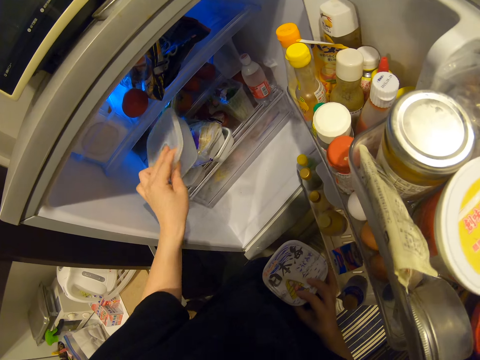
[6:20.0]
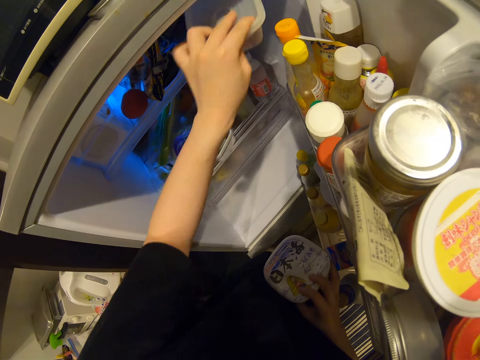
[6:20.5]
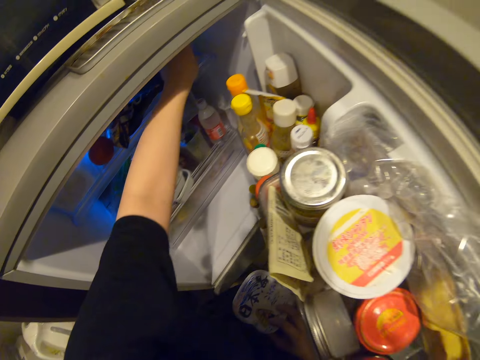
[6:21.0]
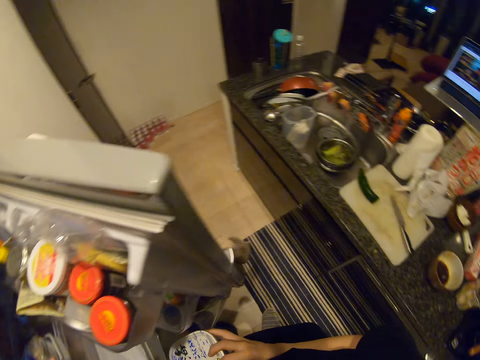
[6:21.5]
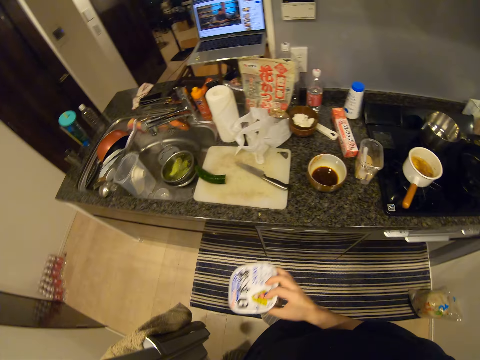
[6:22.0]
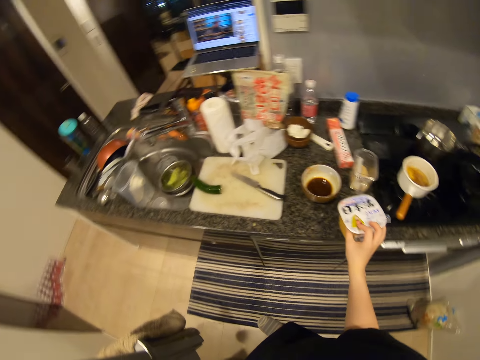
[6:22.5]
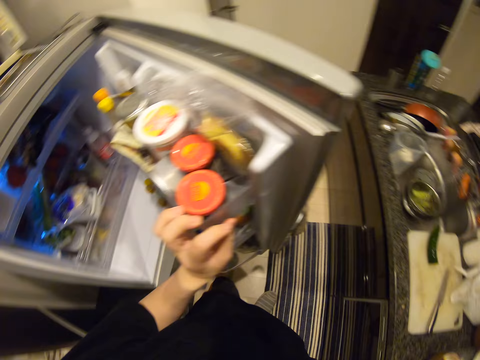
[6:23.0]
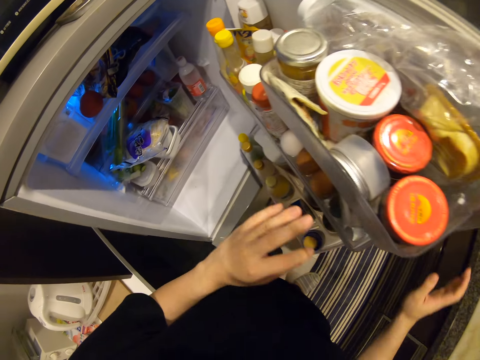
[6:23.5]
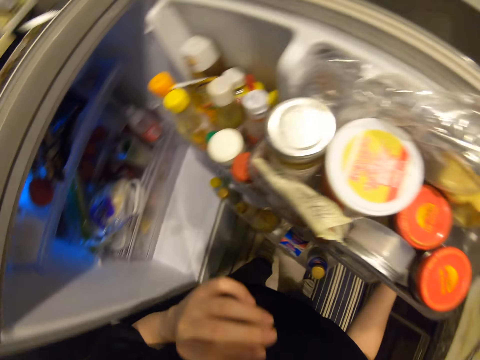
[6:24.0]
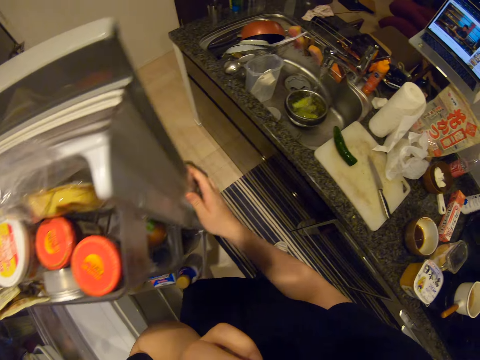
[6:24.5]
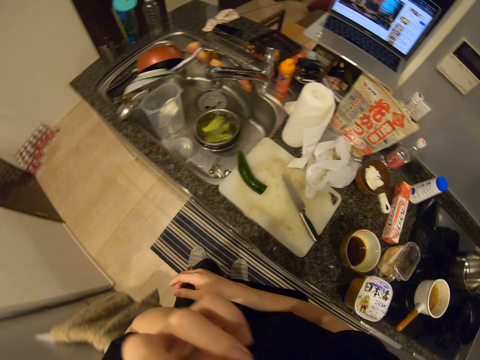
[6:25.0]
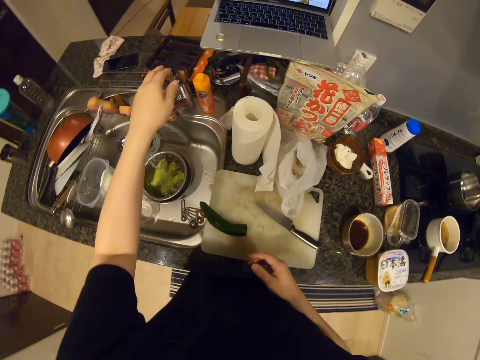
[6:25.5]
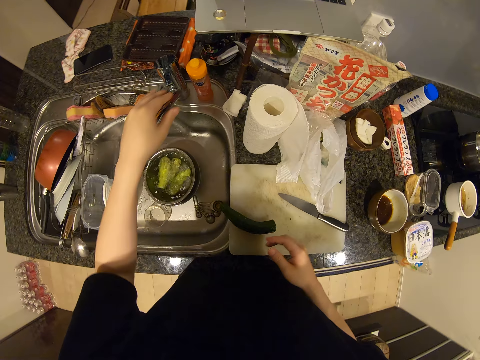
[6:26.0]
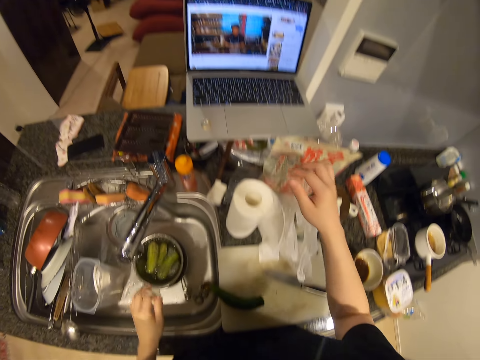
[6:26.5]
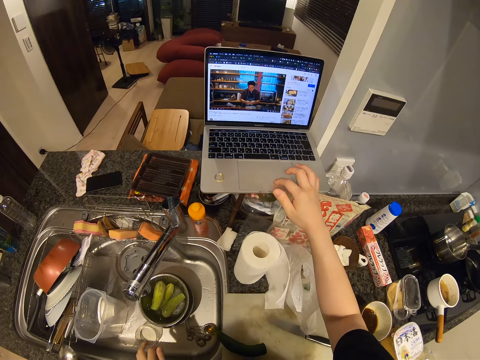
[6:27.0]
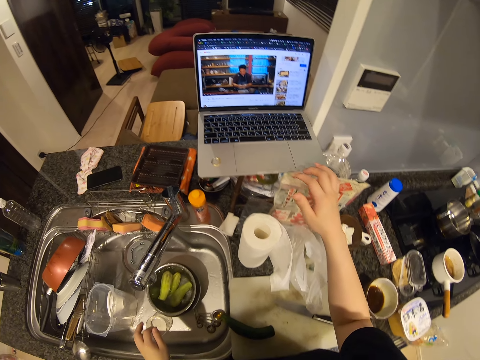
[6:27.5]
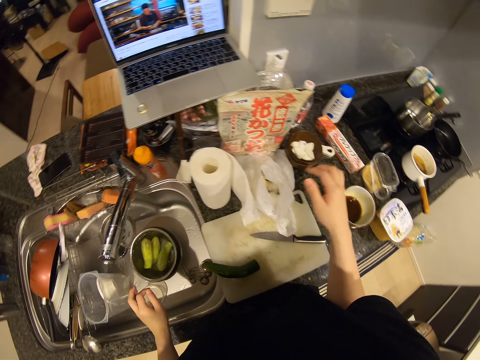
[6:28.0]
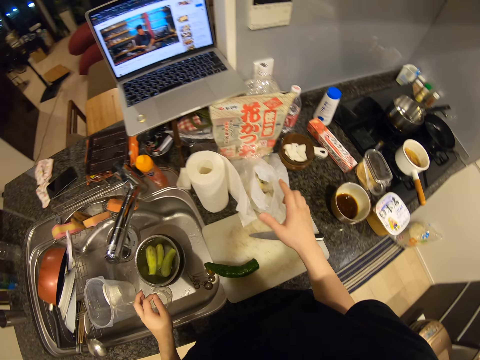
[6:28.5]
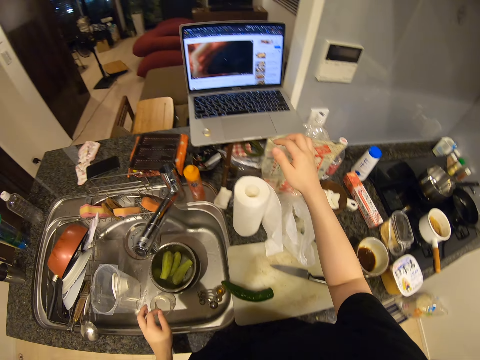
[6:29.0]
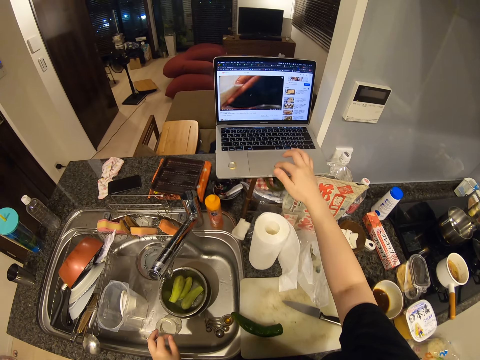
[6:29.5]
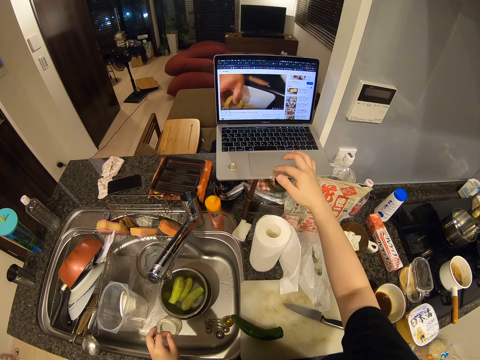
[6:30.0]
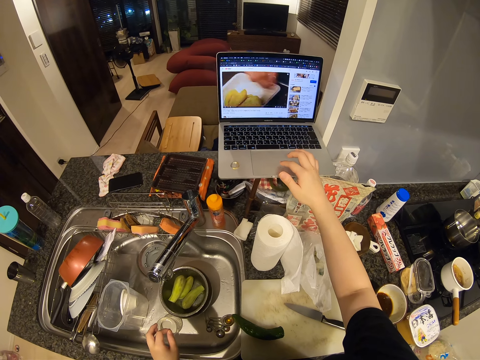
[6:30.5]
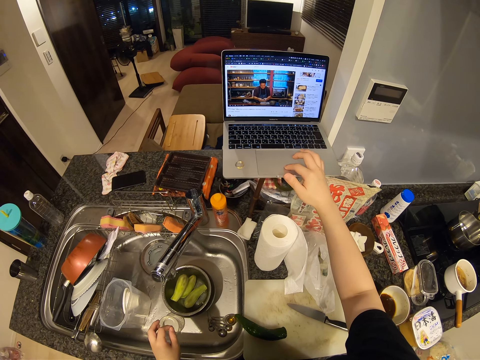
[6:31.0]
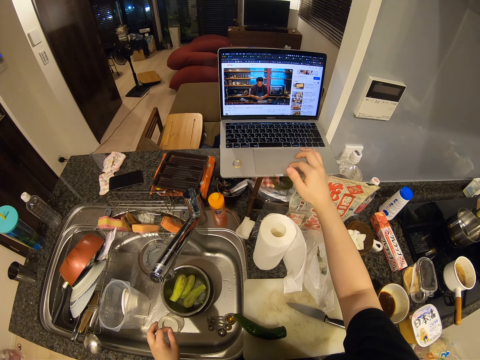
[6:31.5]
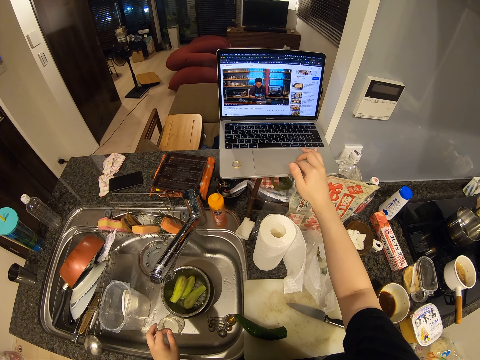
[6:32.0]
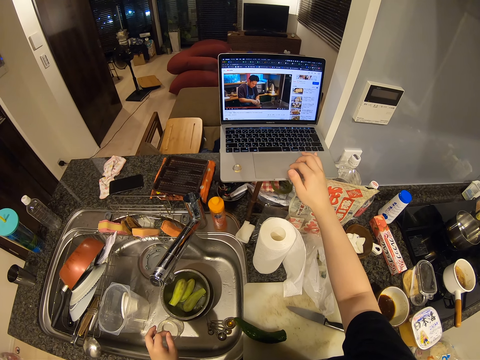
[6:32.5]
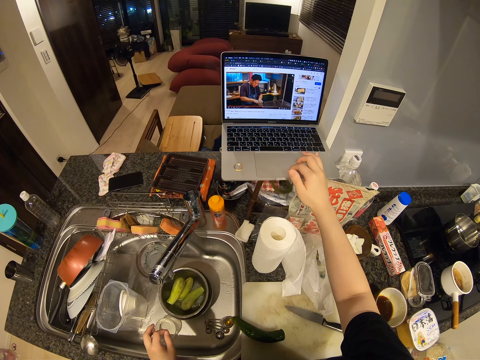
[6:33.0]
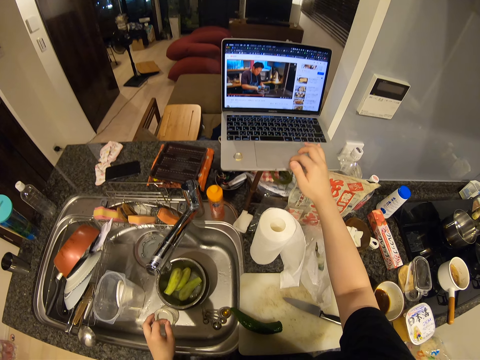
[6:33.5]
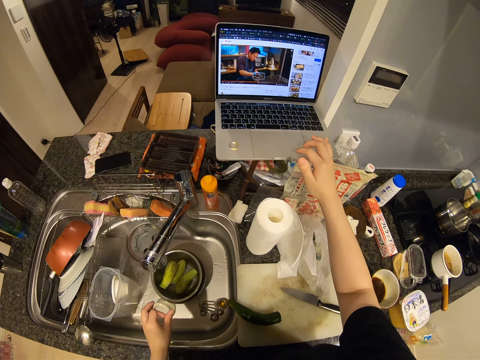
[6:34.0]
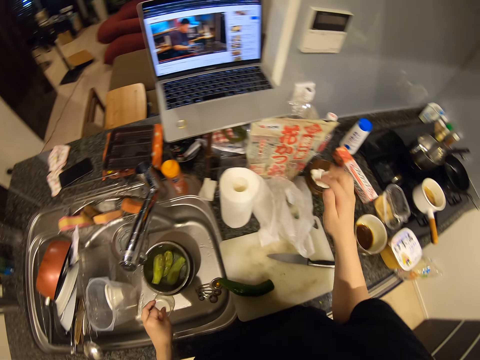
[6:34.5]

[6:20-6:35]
The camera wearer drops the container on the table. They move the fridge door. They close the fridge. They close the water faucet. They press the laptop. They play the video in the laptop. They press the laptop again. They touch the laptop.

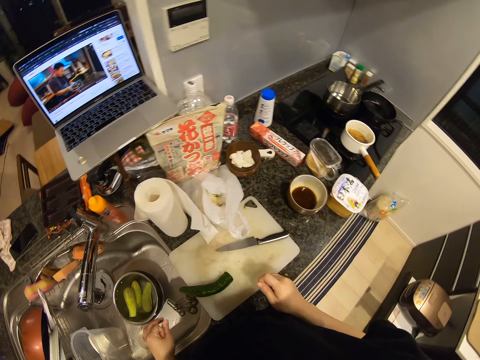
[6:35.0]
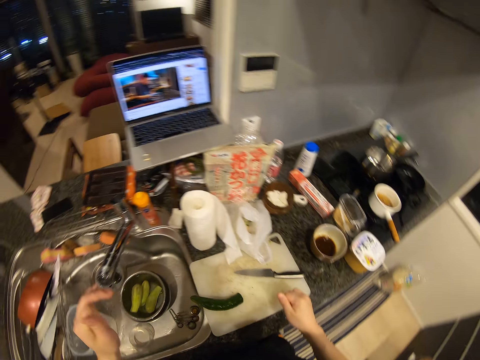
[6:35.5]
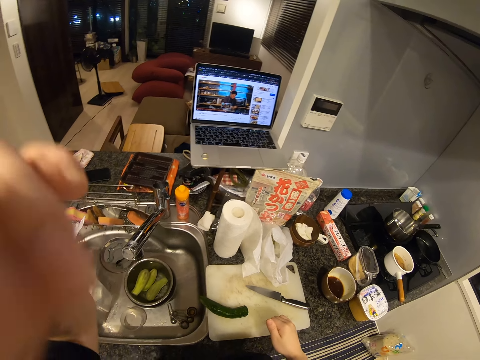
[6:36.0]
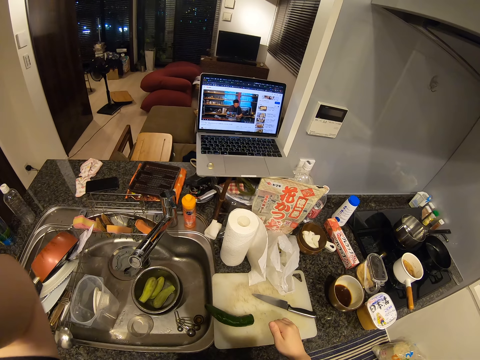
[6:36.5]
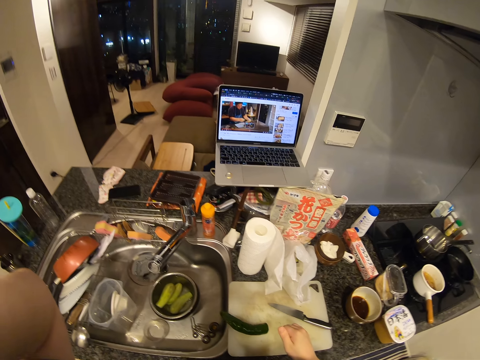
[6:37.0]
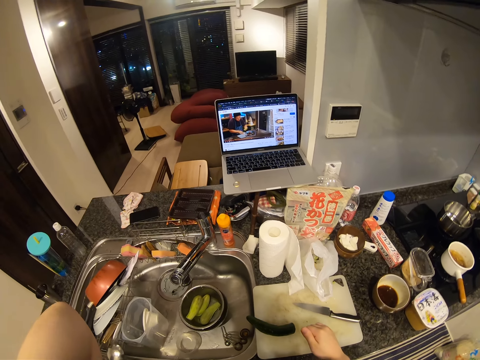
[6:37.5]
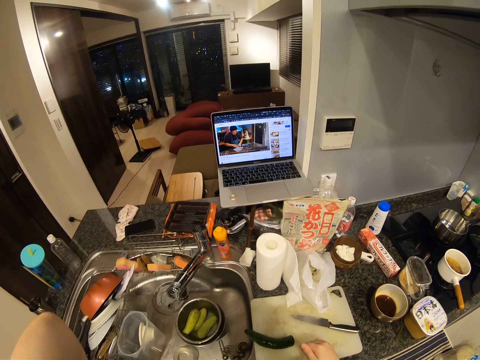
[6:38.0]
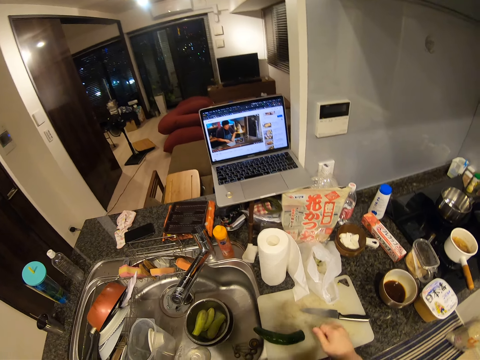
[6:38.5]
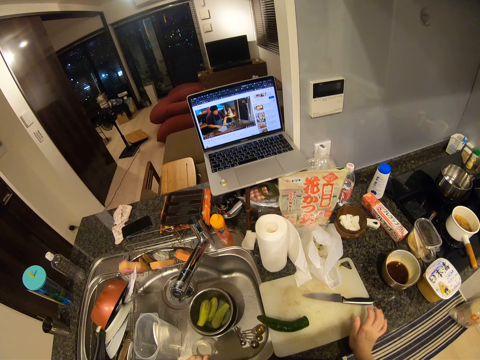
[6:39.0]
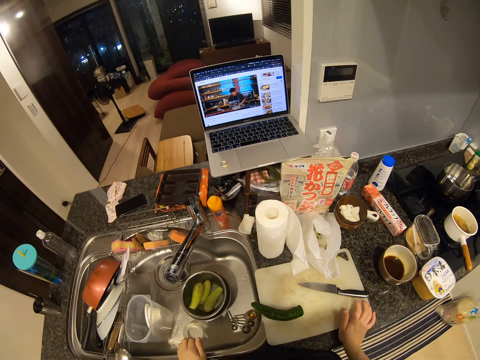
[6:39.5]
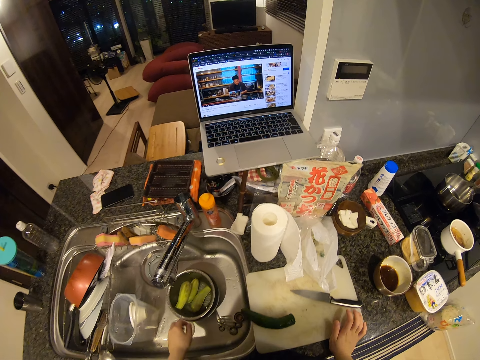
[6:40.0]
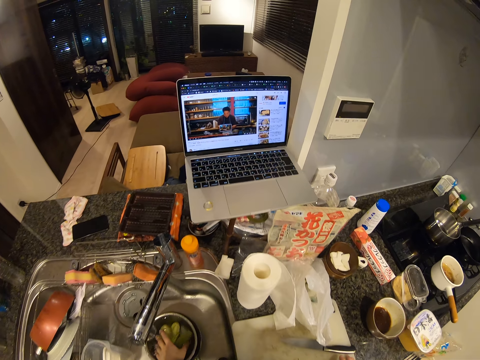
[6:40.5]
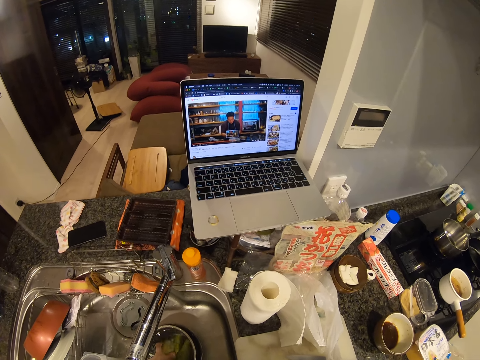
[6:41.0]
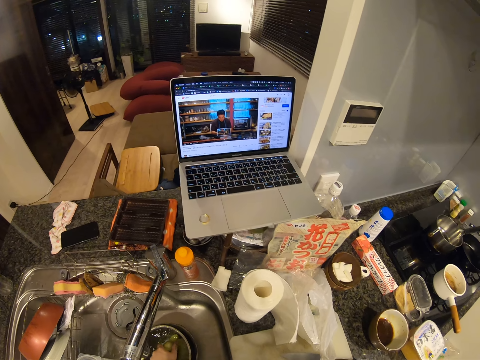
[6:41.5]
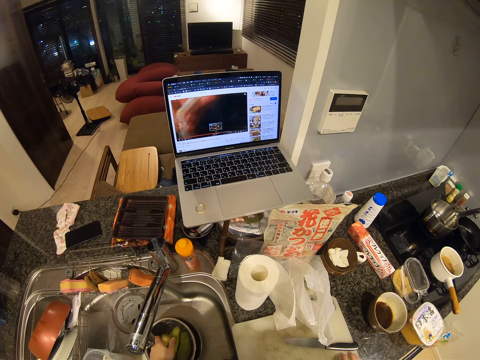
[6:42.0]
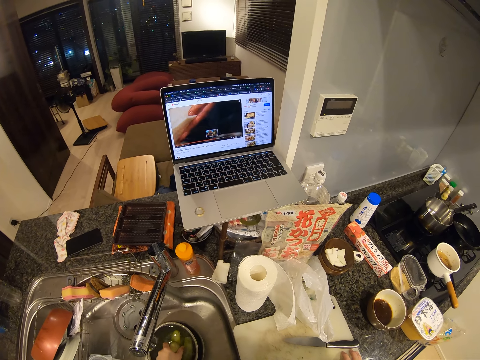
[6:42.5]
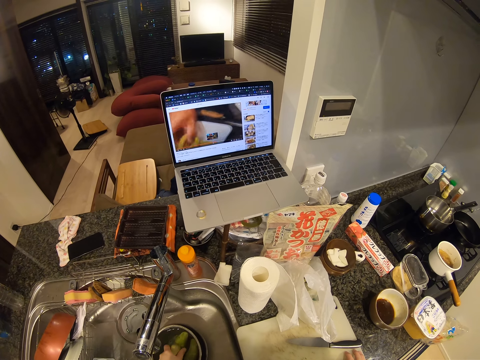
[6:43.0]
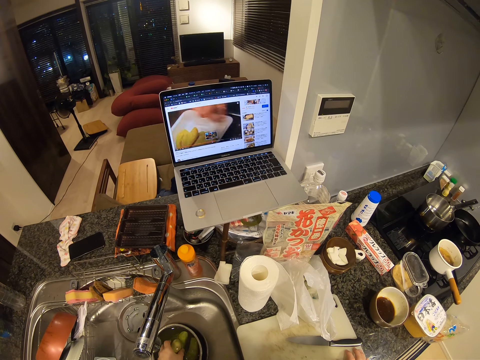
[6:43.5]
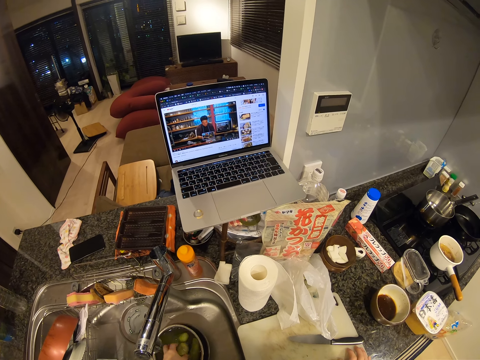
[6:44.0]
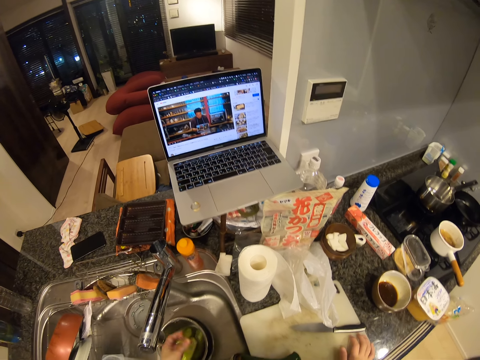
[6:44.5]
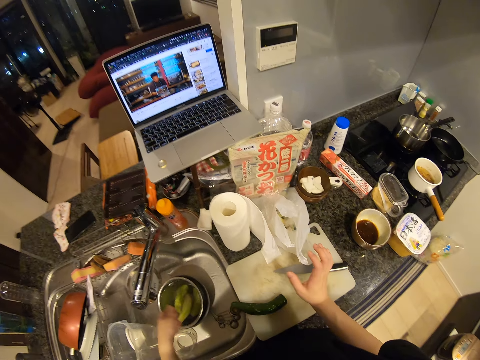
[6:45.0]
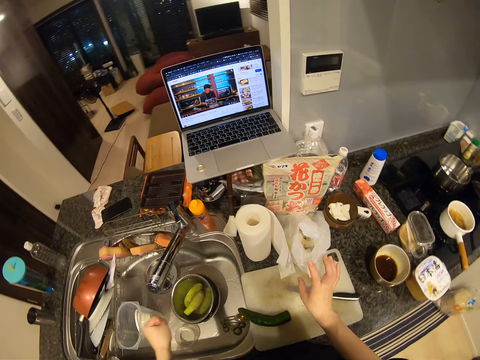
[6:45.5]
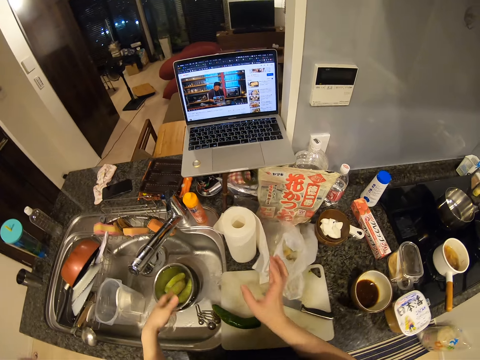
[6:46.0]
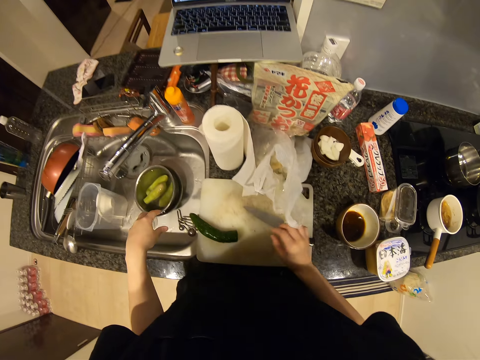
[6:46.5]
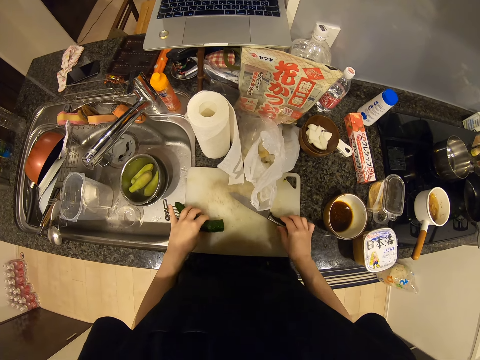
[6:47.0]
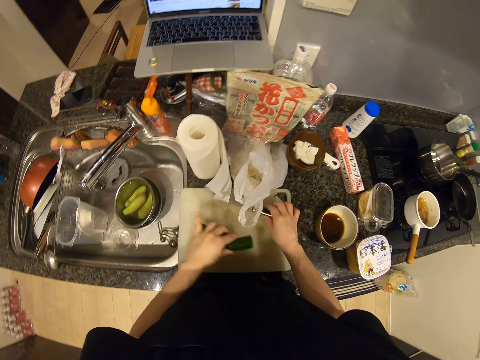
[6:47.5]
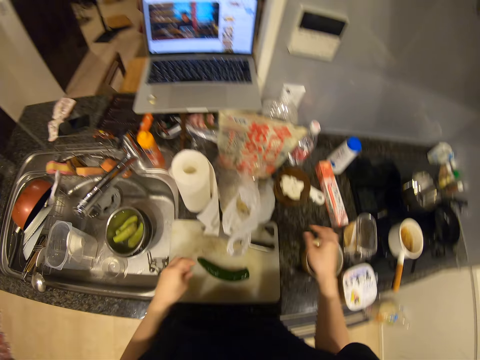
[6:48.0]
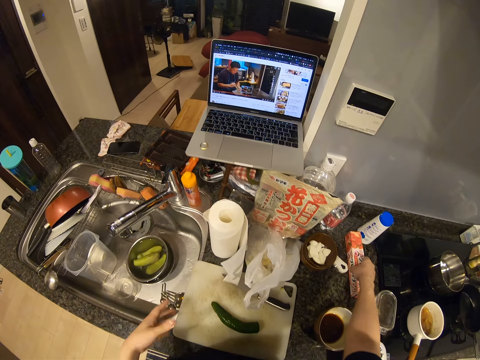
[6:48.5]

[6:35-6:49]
The camera wearer moves the hand up. She moves the hand down. She puts her hand in the bowl in the sink. She touches the courgette. She shakes the hand. She adjusts the cucumber on the chopping board. She adjusts the knife on the chopping board. She puts the cucumber and knife on the chopping board. She picks up a pack of cellophane wrapper.
